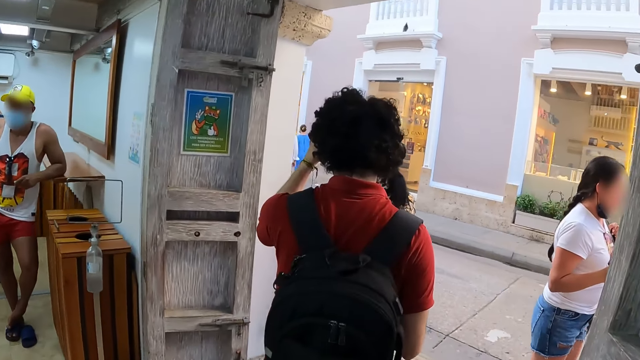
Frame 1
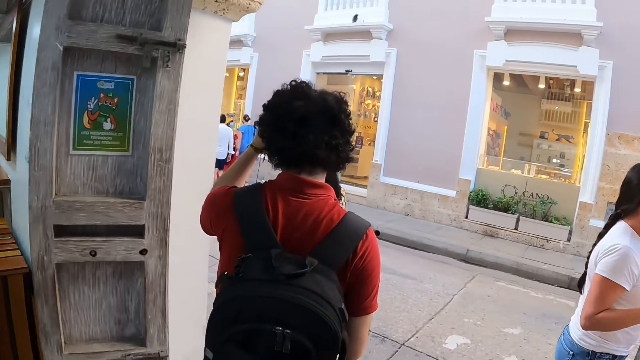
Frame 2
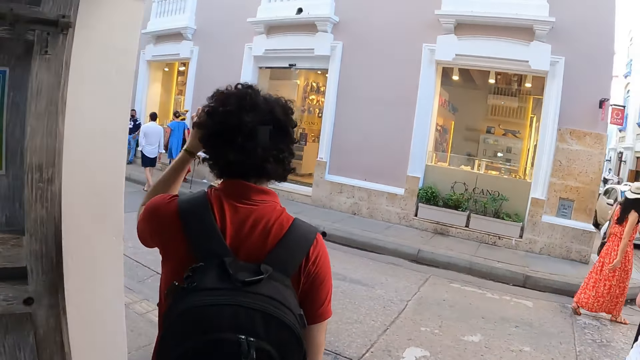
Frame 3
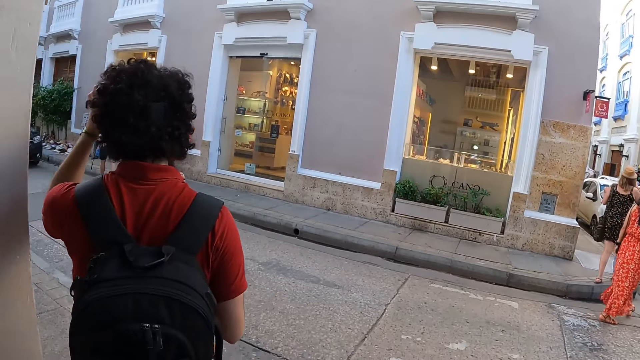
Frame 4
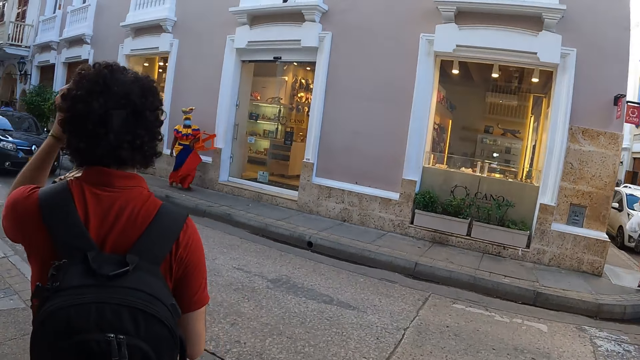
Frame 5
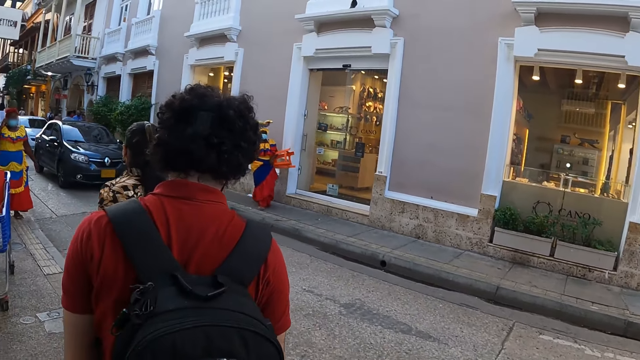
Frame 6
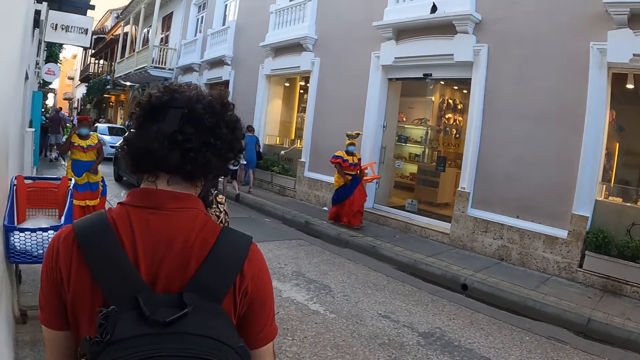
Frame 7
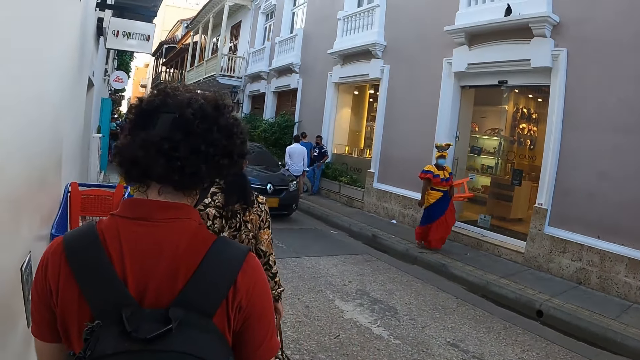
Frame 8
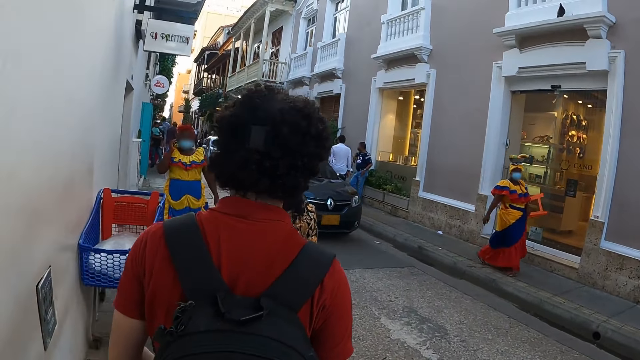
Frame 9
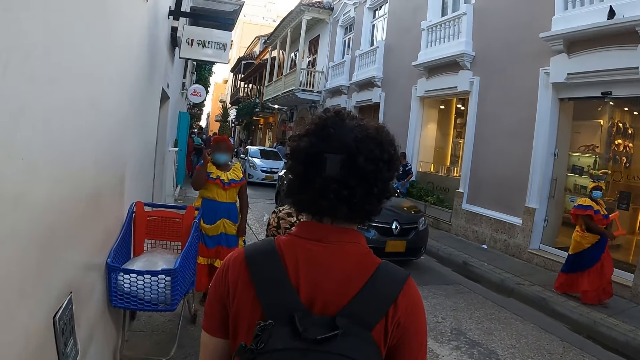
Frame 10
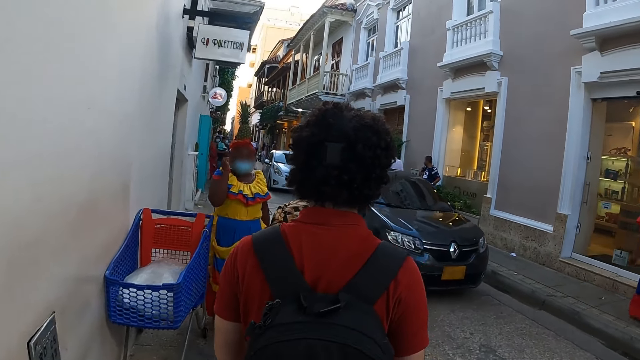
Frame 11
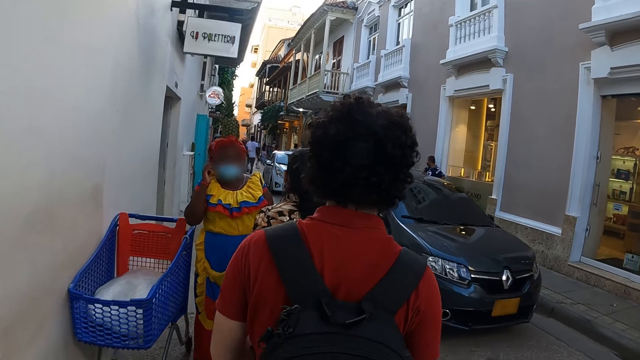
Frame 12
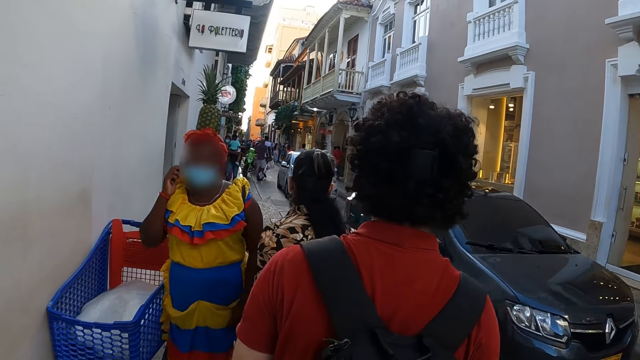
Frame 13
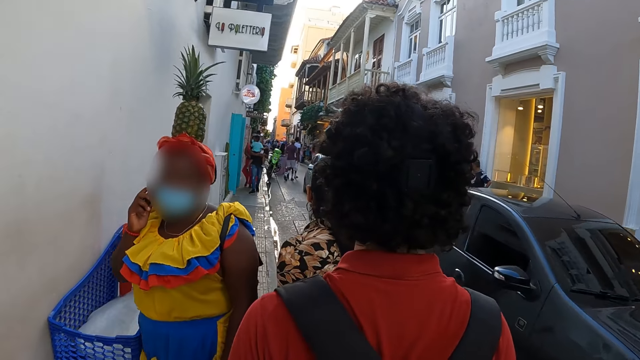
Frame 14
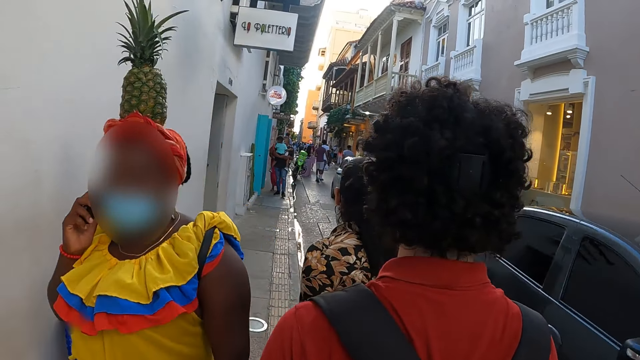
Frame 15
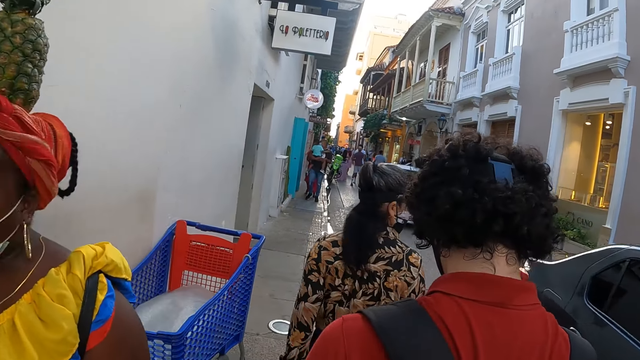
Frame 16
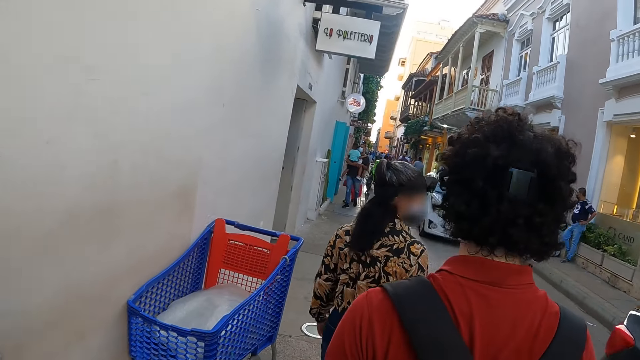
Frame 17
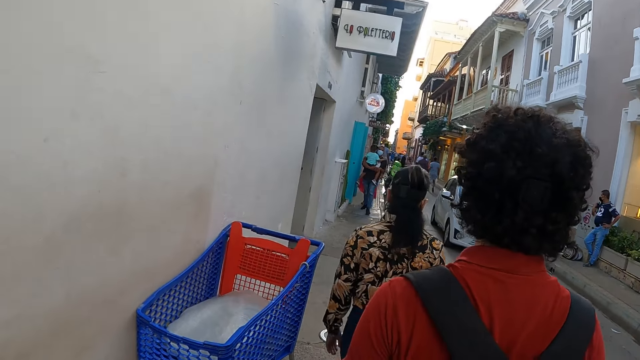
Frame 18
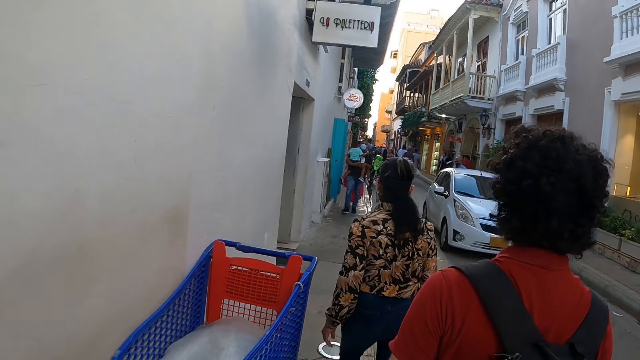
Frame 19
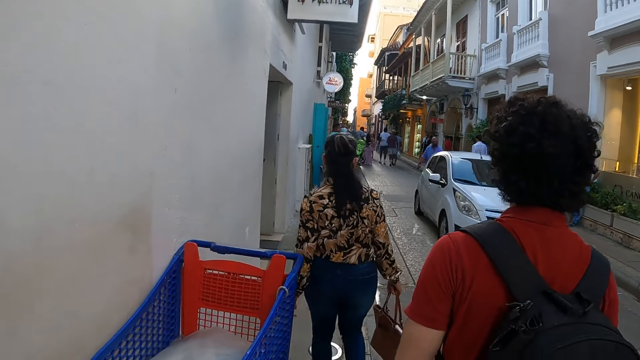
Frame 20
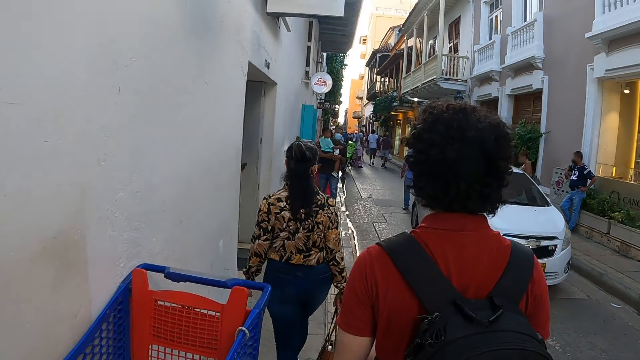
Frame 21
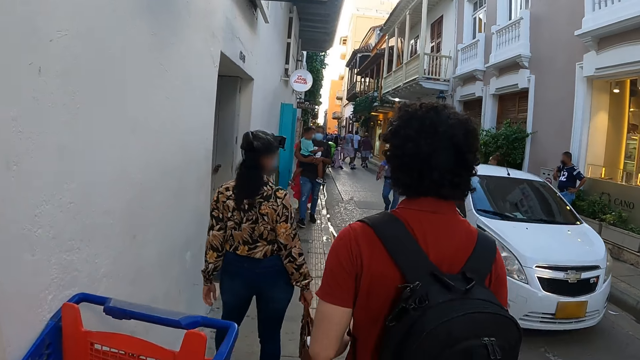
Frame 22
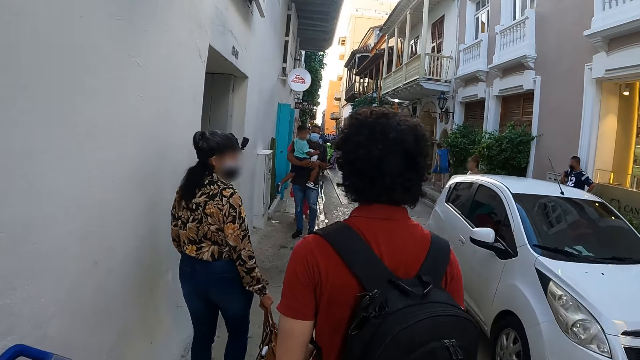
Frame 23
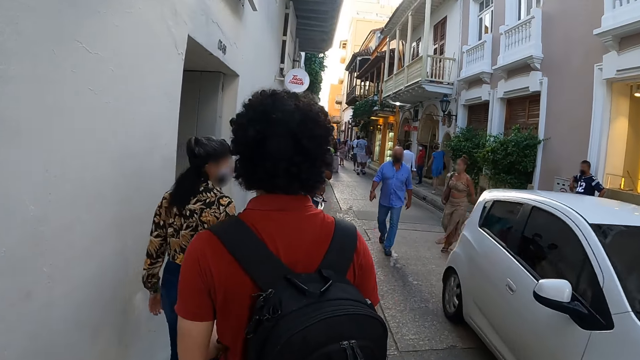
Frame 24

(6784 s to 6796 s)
A man touches the camera. The camera wearer walks on a pathway. The man walks in the street.

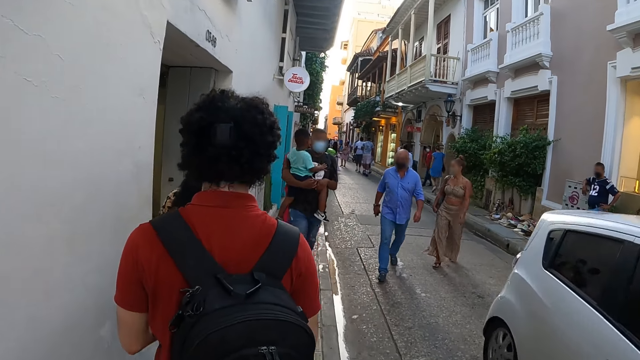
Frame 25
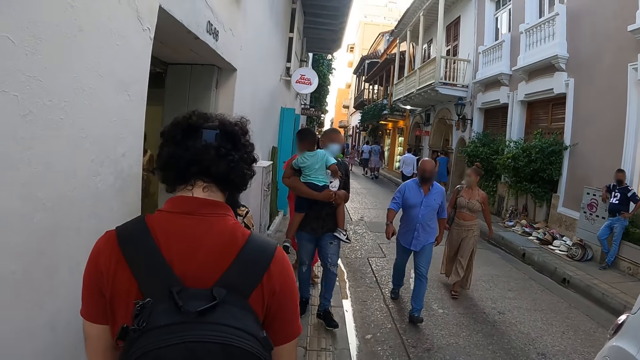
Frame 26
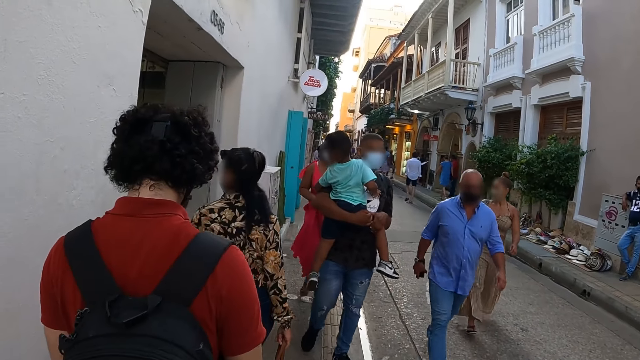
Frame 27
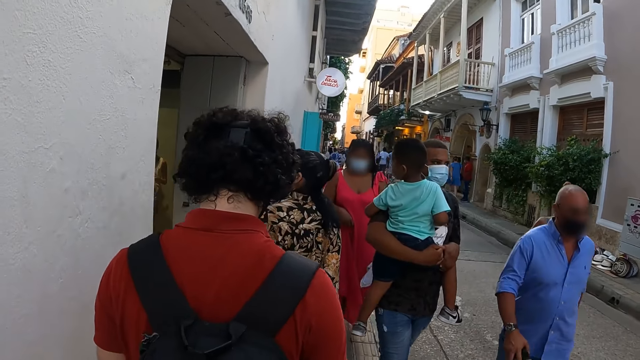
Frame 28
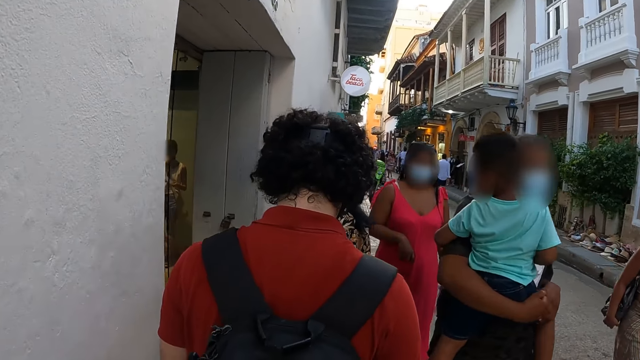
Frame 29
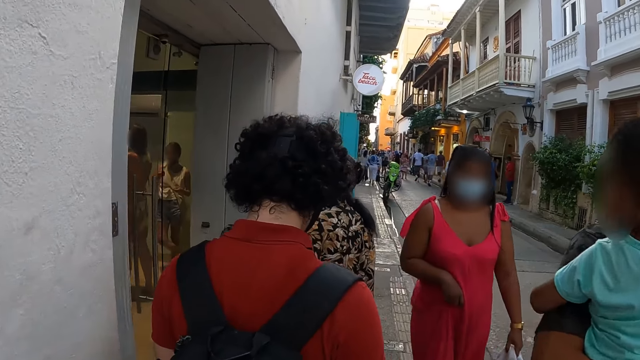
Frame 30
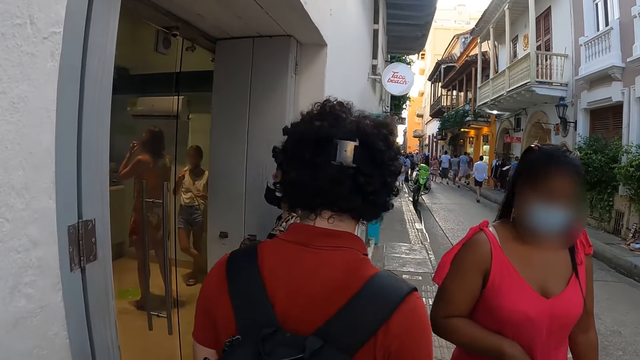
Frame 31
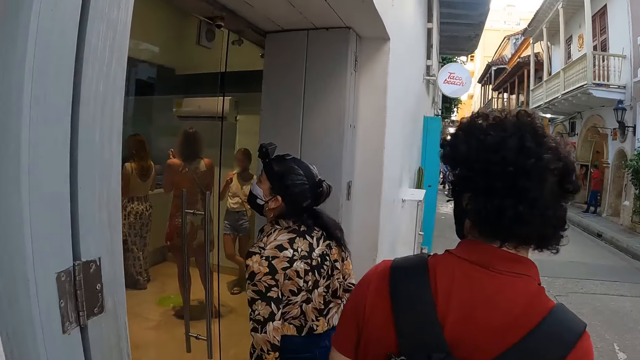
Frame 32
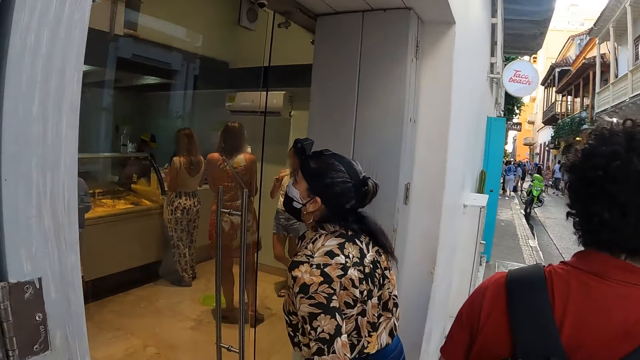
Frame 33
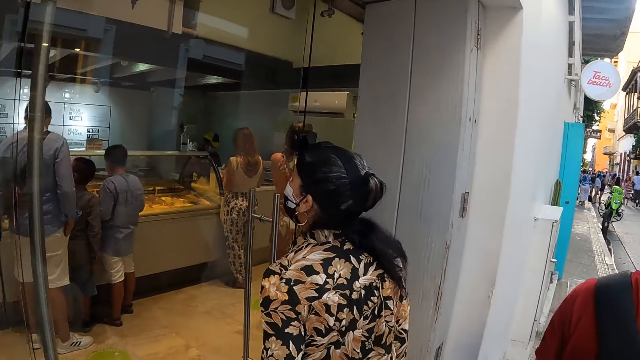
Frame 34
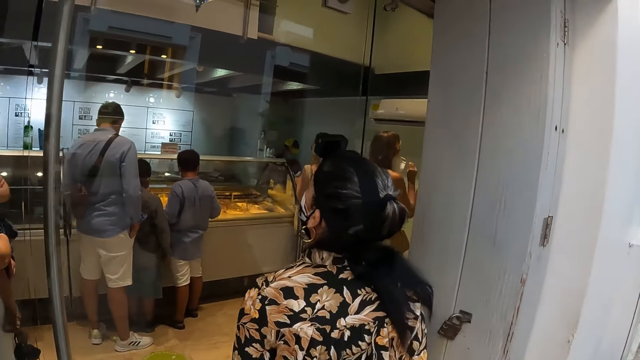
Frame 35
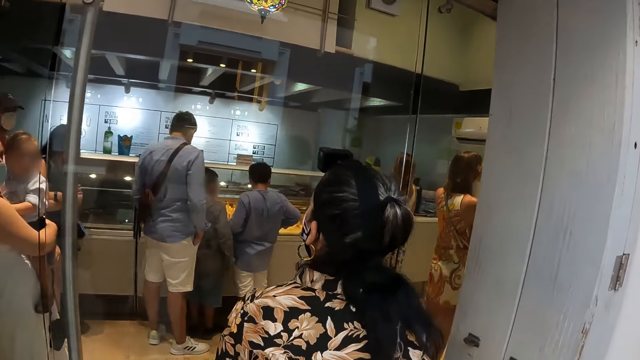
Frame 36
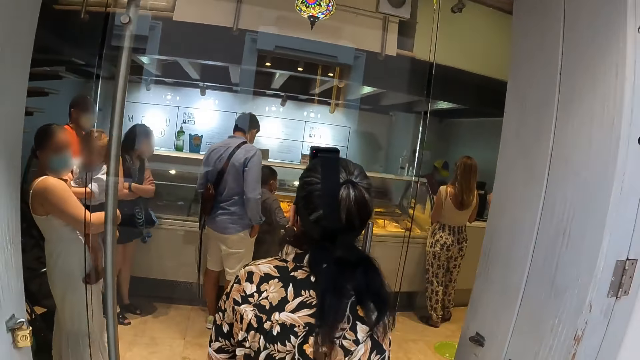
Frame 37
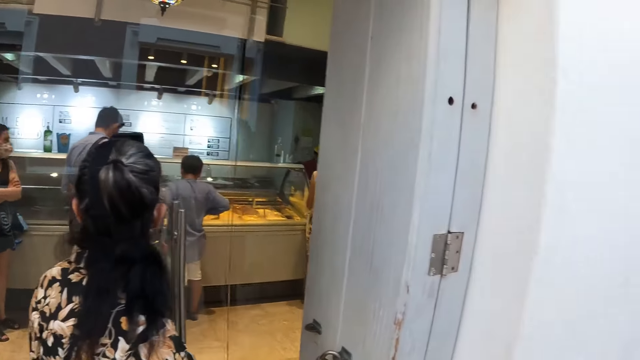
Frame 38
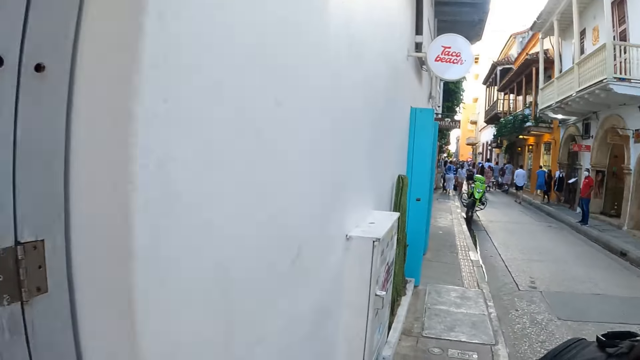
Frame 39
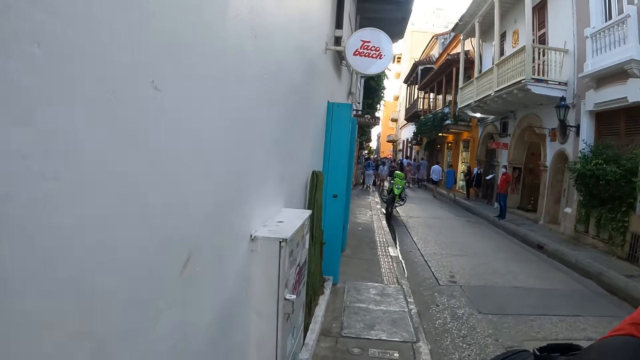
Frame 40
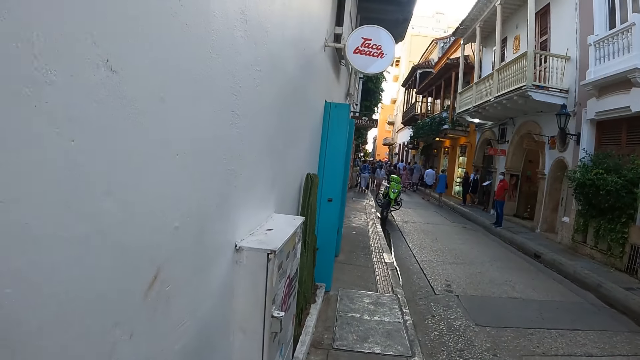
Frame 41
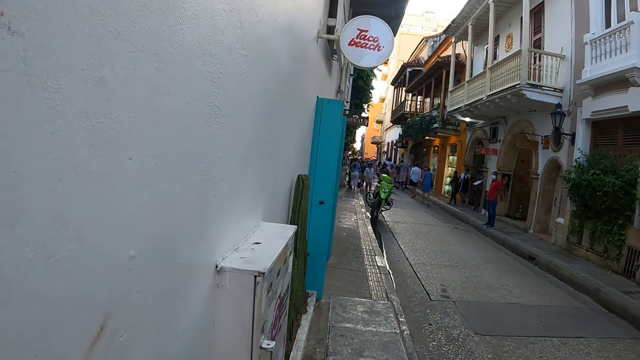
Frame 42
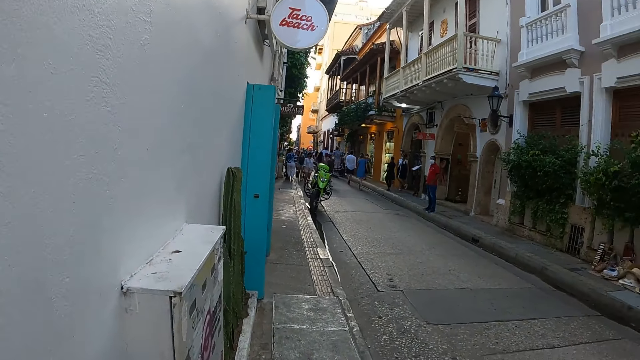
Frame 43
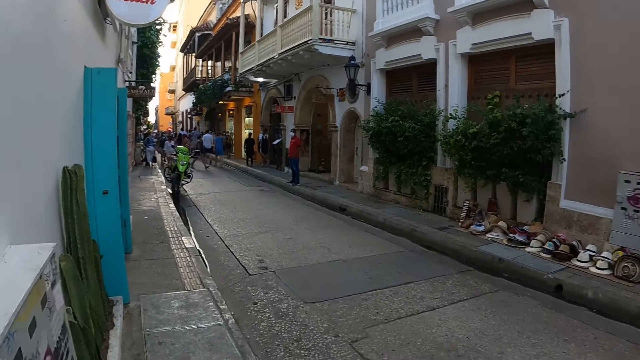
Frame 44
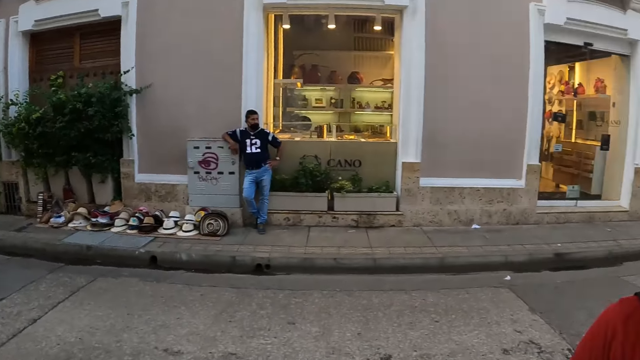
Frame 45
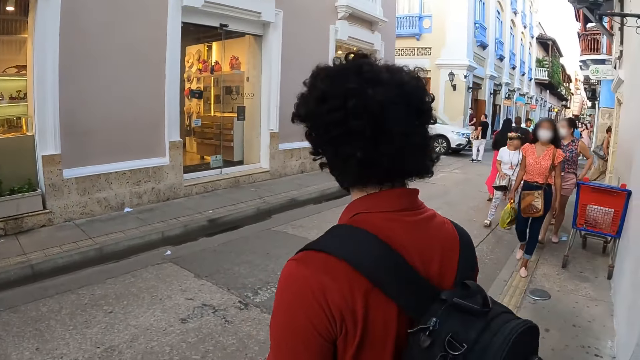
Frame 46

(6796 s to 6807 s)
A lady stares at the shop. The camera wearer stares at the shop. They walk in the street and look around.
